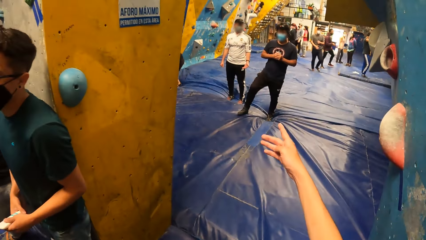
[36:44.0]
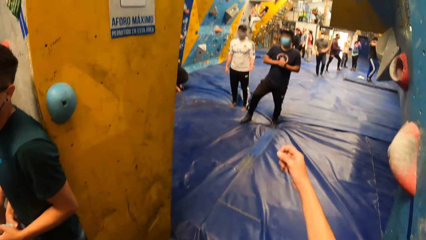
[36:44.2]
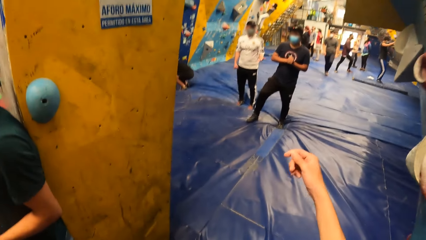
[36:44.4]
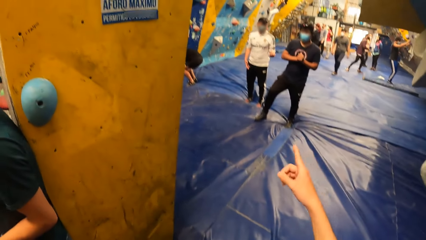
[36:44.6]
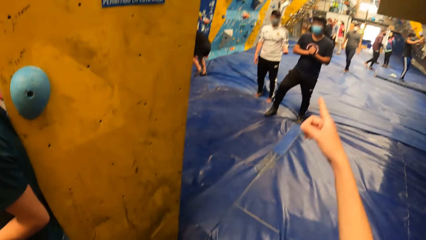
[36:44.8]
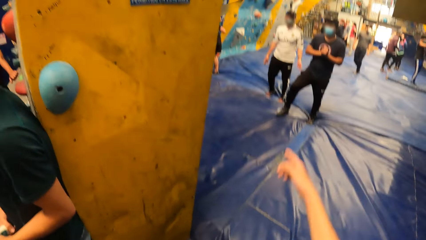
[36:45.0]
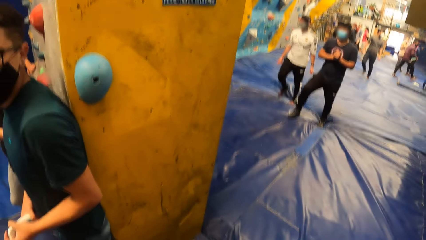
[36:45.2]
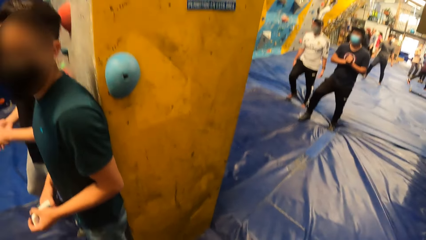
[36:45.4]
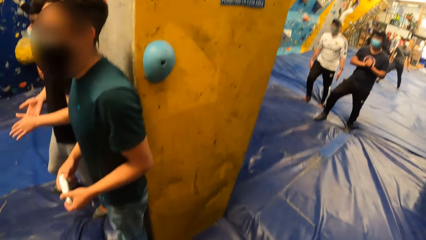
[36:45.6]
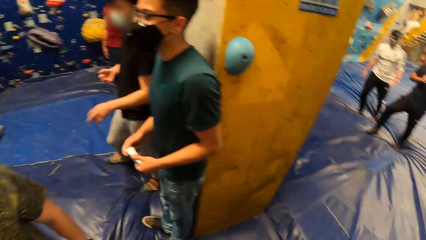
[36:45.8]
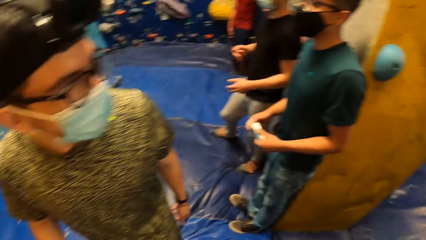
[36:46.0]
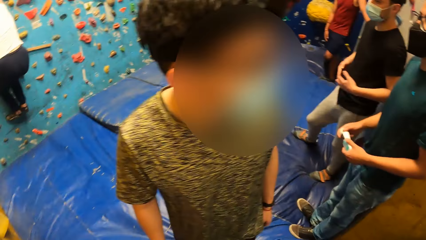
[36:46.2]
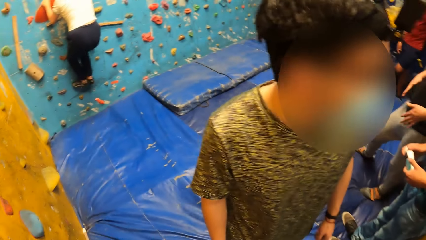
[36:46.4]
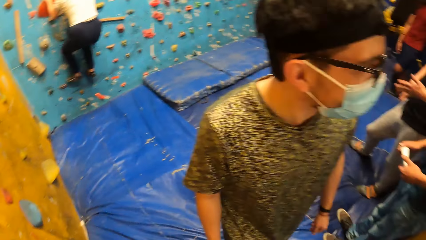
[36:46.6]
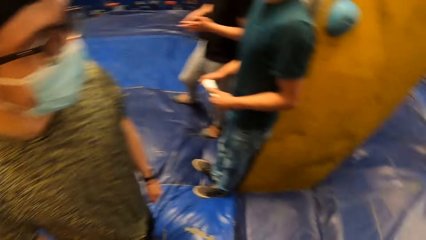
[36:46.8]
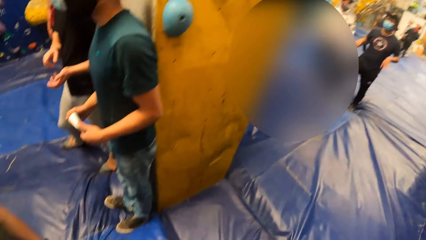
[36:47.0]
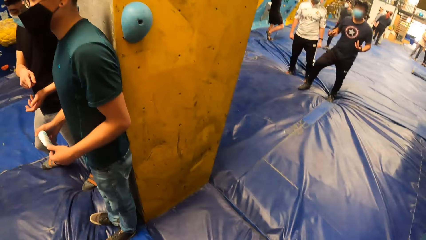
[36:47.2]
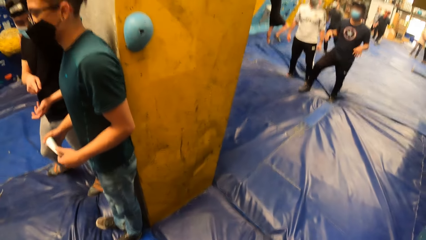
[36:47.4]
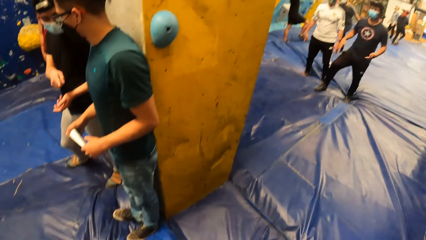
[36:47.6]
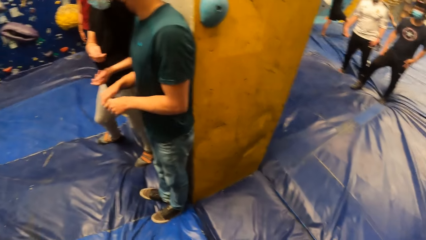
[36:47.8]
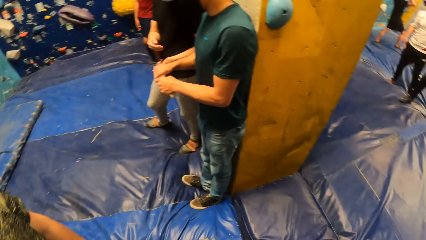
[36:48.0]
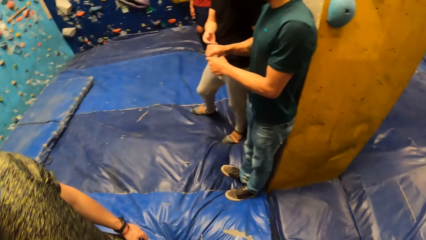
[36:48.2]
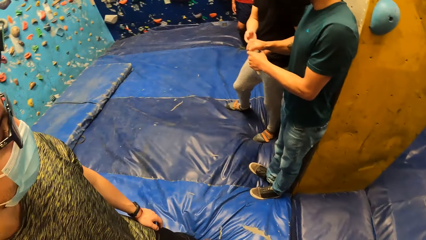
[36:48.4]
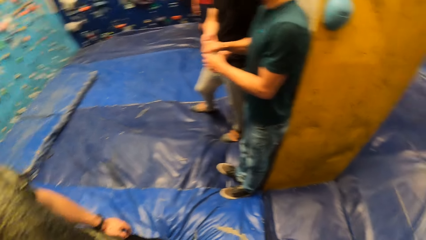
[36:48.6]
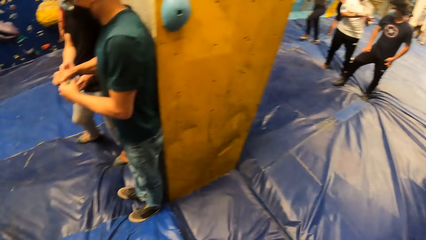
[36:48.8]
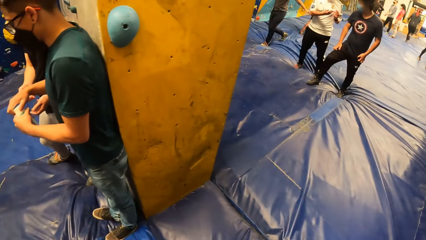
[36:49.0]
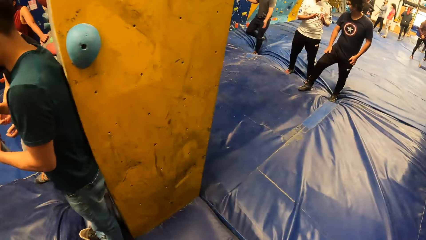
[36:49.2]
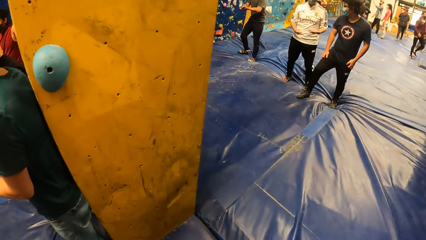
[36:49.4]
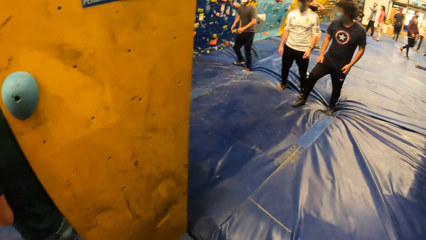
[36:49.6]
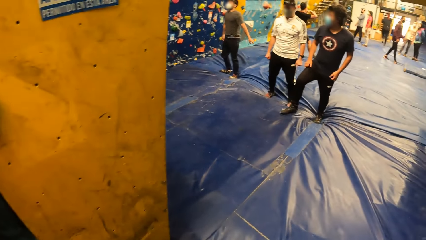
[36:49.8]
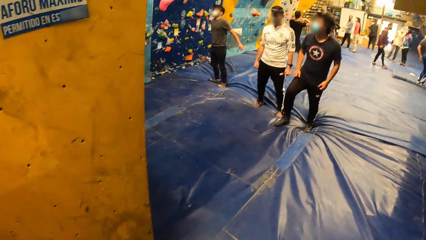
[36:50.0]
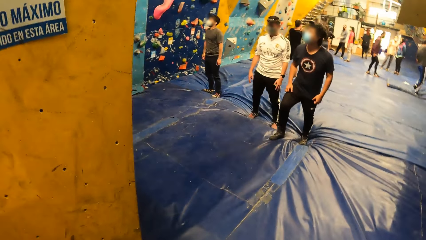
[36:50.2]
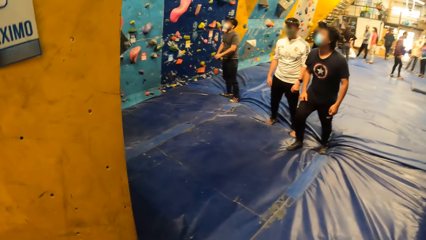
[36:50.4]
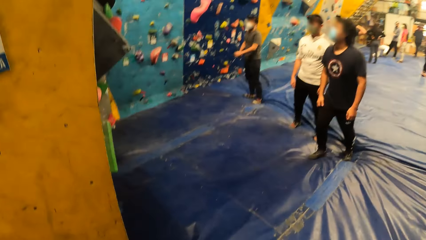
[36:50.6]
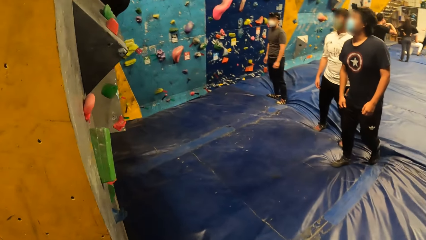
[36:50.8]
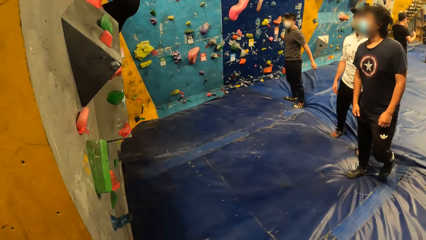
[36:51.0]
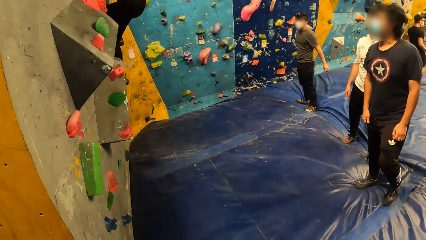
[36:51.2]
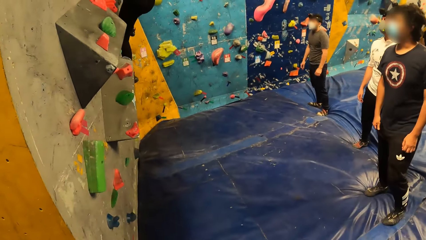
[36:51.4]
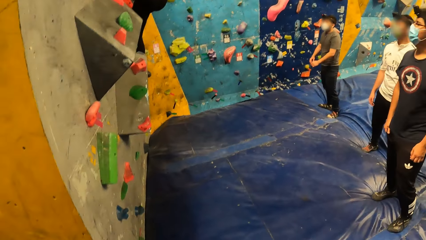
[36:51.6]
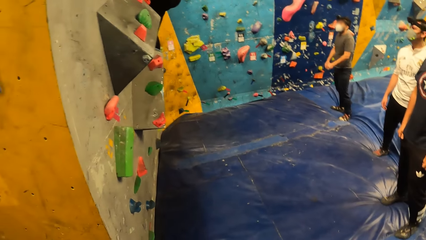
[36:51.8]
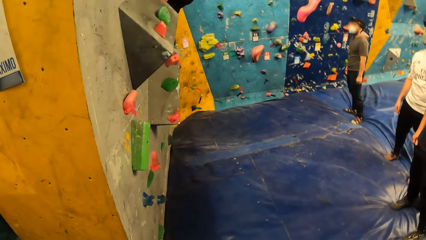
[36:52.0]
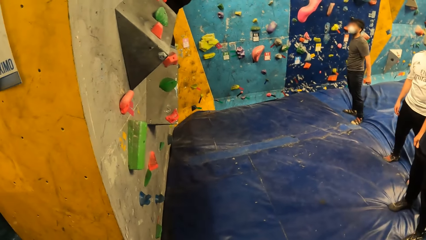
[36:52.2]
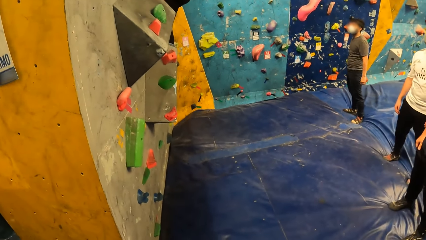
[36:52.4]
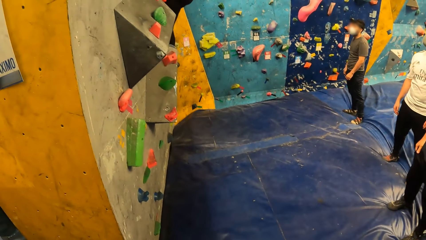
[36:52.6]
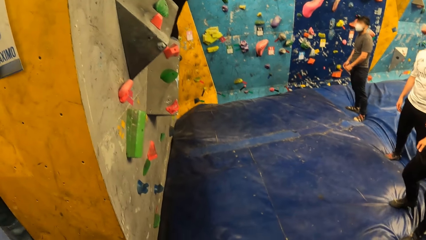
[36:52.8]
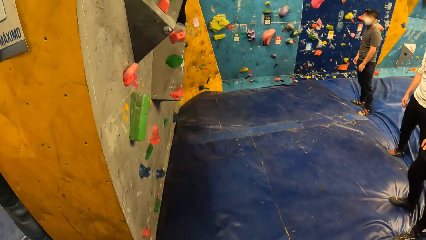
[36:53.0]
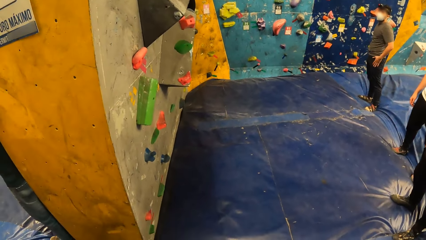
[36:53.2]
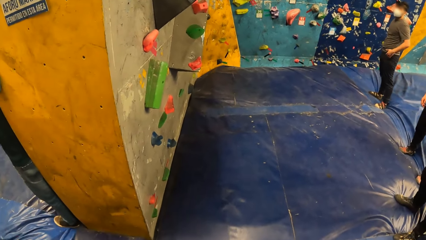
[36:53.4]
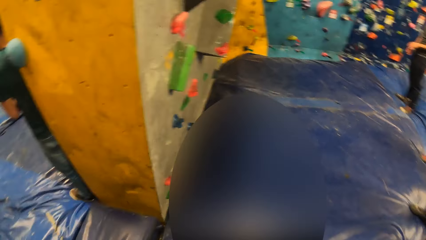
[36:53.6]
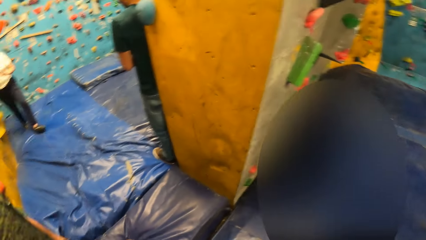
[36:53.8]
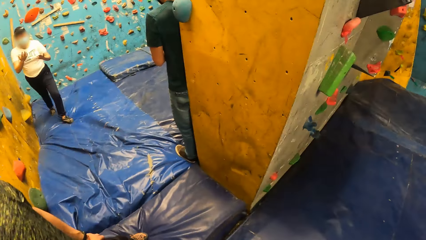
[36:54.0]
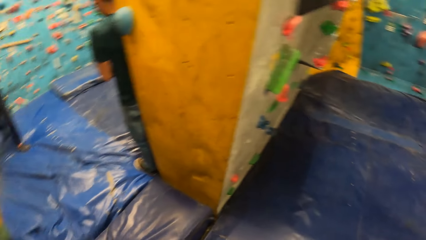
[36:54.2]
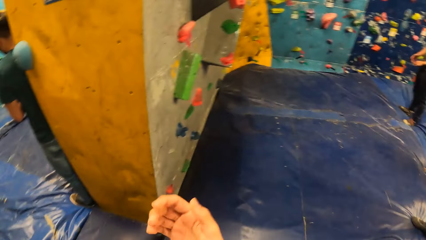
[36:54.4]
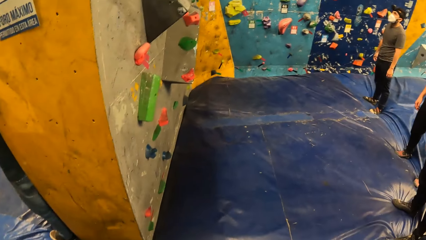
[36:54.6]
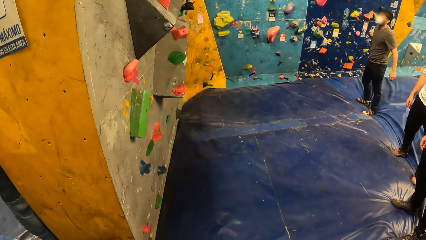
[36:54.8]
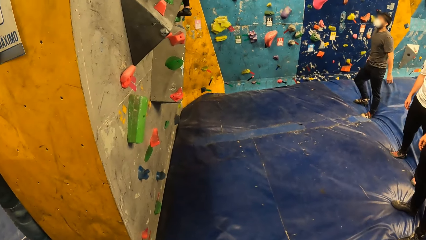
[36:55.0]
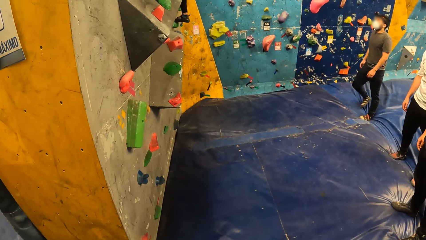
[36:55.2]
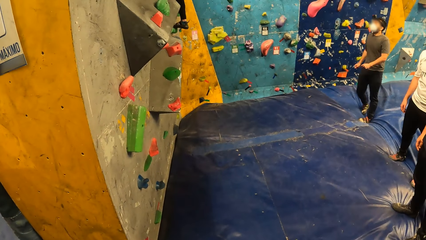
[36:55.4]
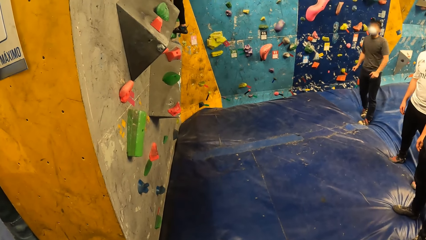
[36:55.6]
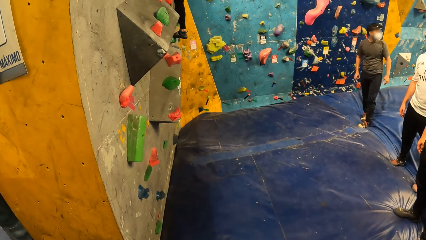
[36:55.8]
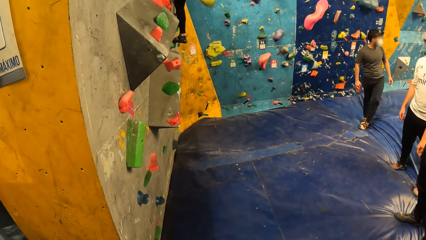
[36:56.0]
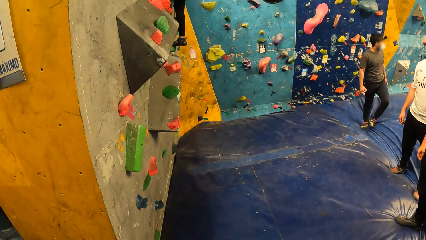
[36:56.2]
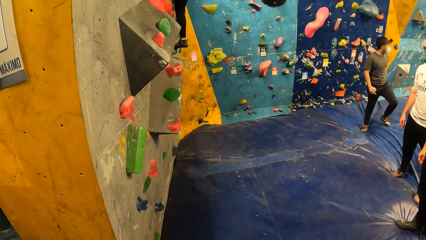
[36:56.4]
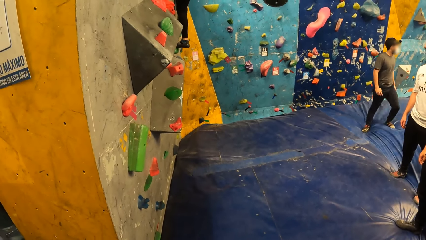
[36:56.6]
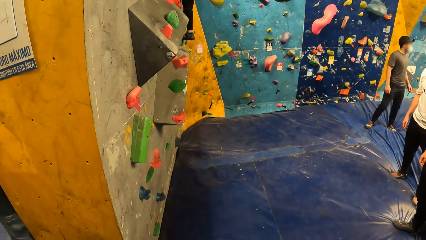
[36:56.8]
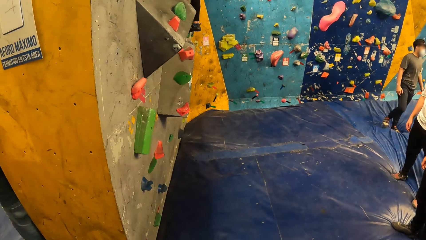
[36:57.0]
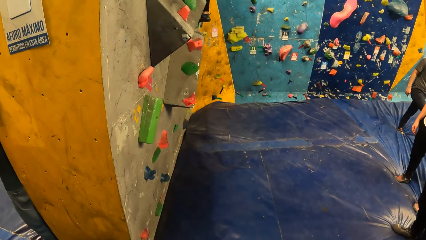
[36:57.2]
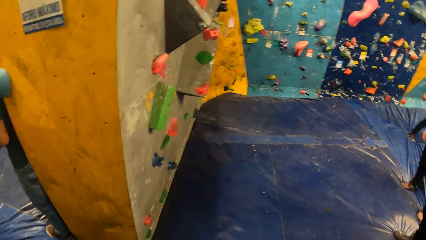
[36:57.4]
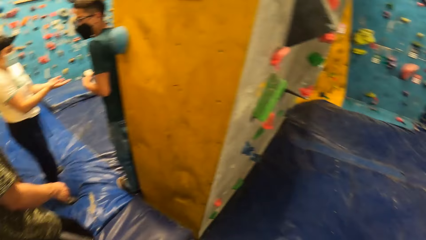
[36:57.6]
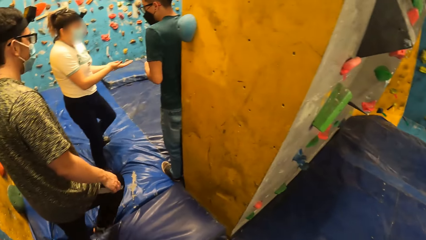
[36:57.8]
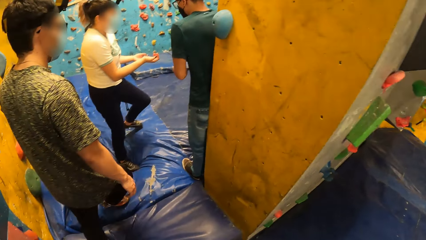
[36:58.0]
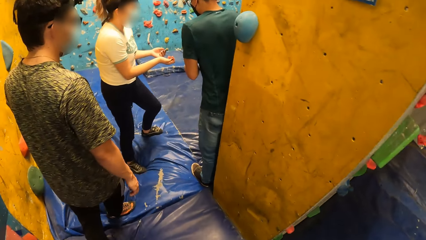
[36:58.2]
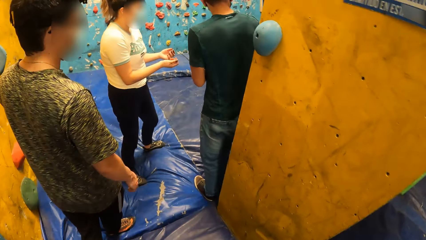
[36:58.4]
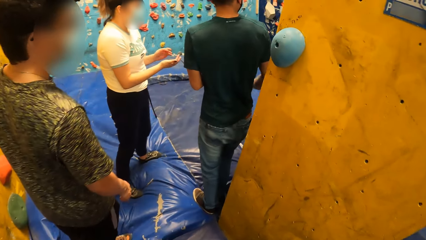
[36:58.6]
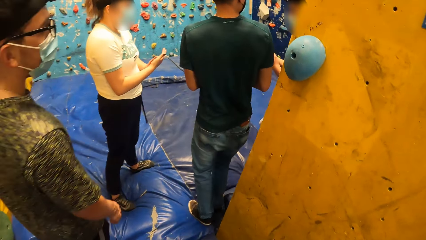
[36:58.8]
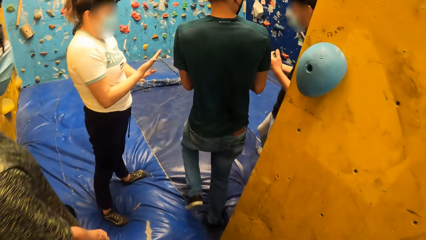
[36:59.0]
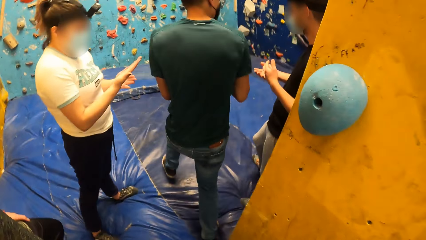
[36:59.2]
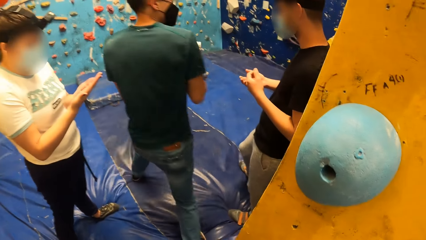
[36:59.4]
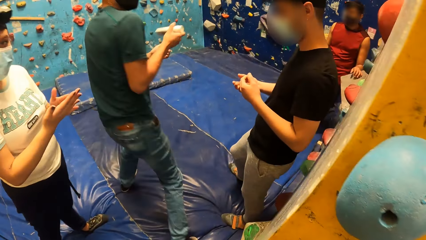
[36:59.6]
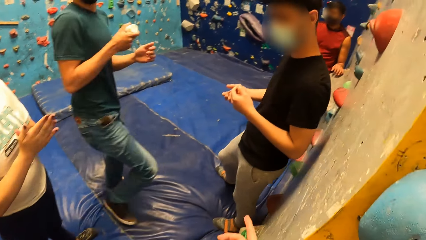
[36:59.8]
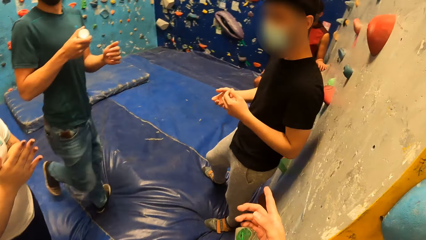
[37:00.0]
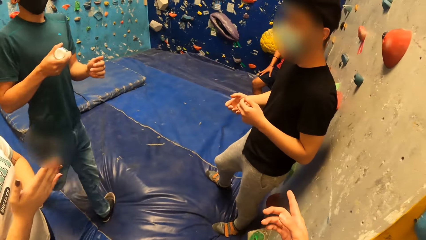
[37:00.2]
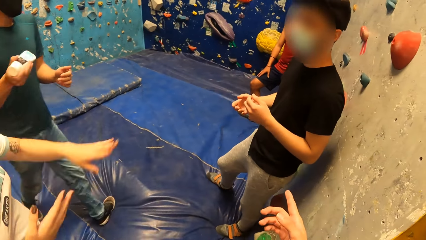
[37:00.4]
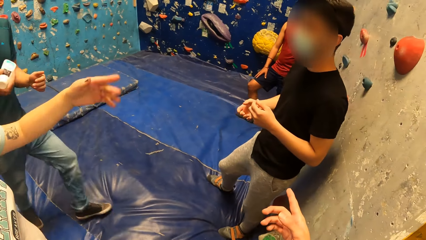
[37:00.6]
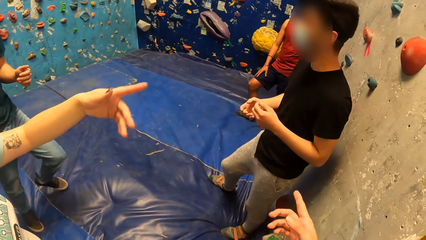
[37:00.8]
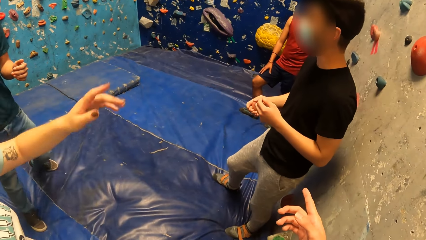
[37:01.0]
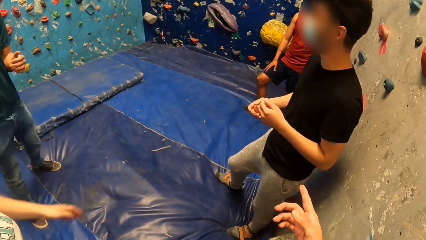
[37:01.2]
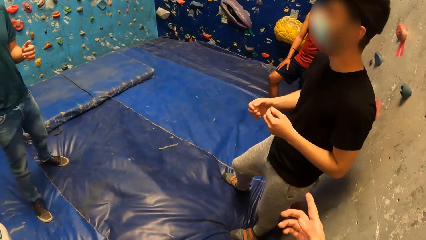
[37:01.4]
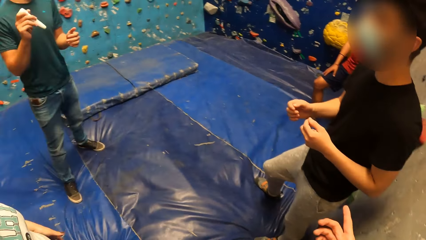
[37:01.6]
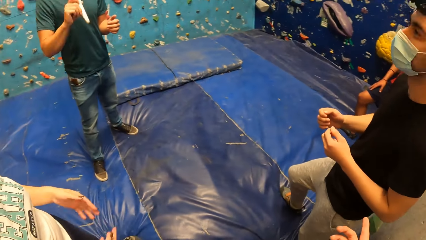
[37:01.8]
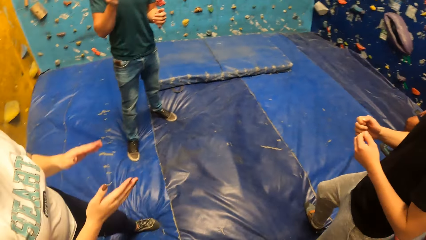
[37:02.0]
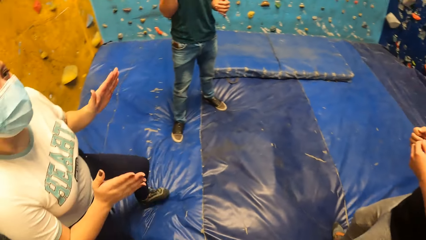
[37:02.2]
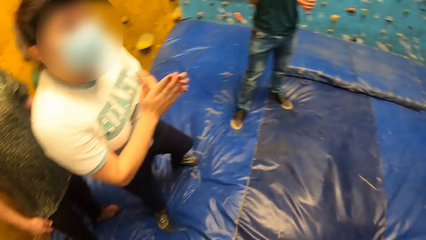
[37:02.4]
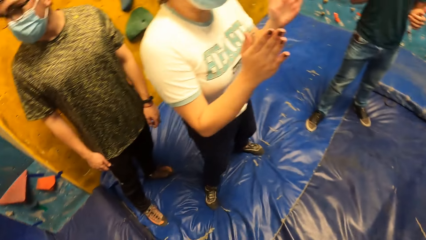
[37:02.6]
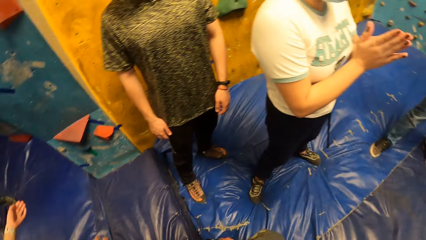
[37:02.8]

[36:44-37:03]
The camera wearer walks around the room. They converse with a man. They converse with the man again. They walk around the room. They look at the wall. A woman interacts with another man. The camera wearer converses with another man.
